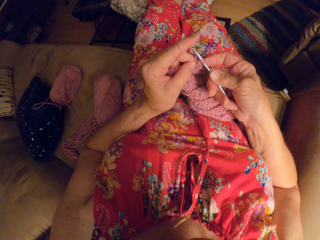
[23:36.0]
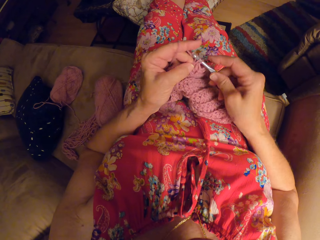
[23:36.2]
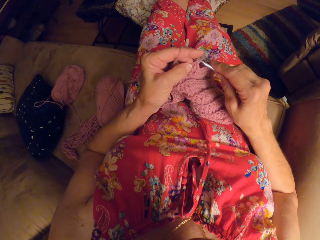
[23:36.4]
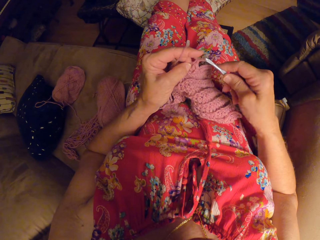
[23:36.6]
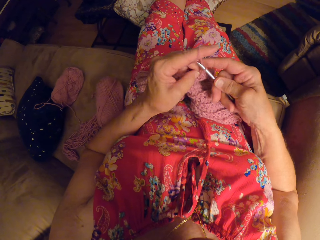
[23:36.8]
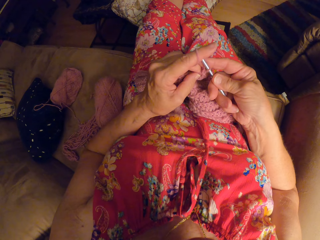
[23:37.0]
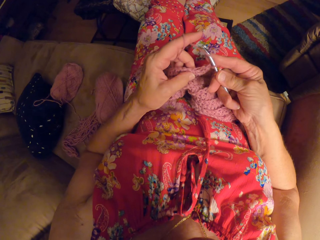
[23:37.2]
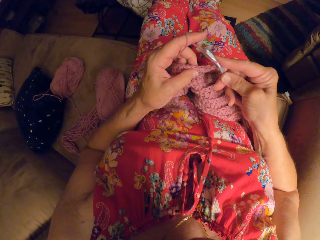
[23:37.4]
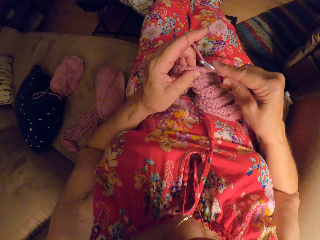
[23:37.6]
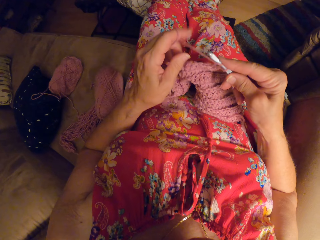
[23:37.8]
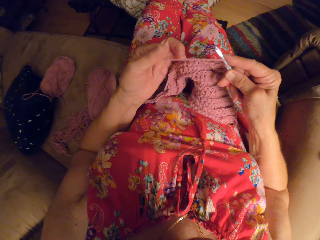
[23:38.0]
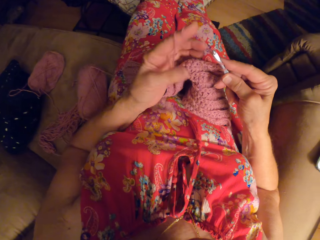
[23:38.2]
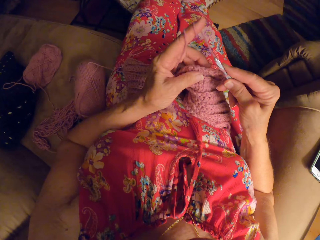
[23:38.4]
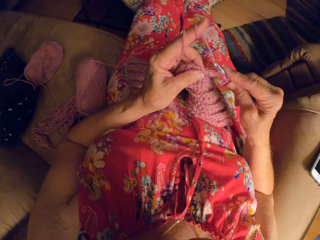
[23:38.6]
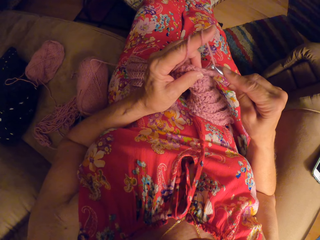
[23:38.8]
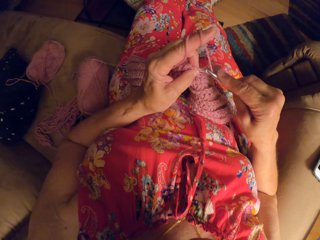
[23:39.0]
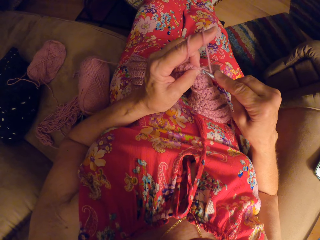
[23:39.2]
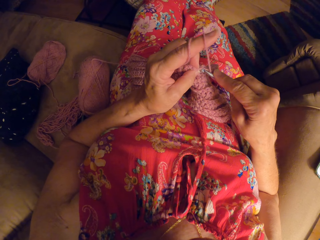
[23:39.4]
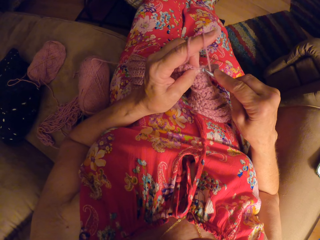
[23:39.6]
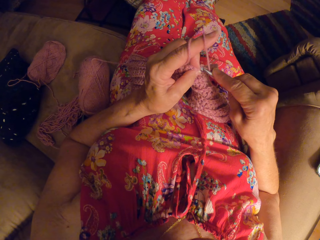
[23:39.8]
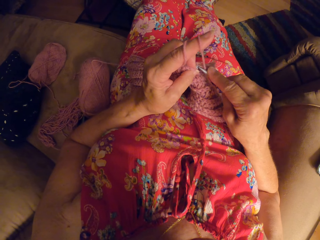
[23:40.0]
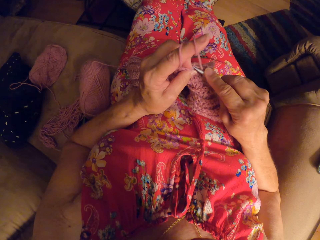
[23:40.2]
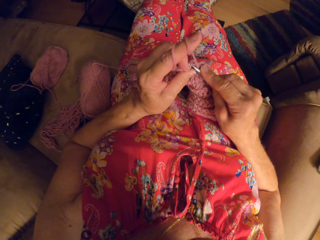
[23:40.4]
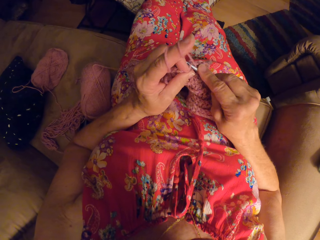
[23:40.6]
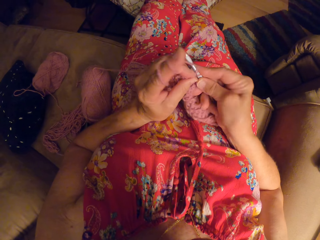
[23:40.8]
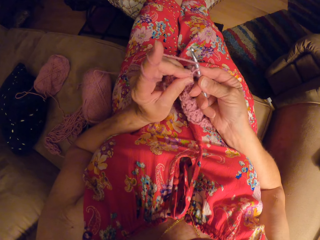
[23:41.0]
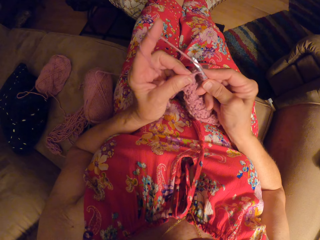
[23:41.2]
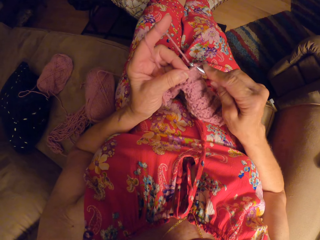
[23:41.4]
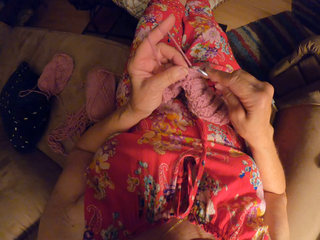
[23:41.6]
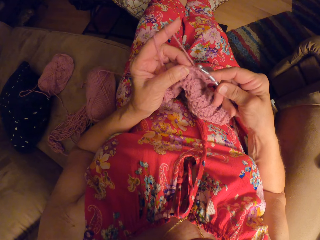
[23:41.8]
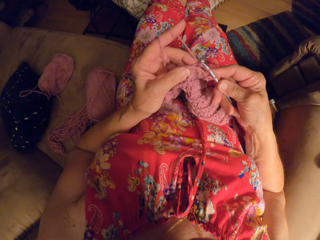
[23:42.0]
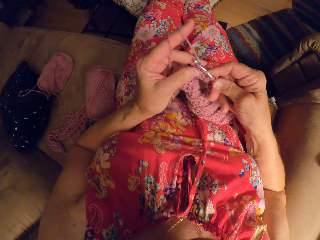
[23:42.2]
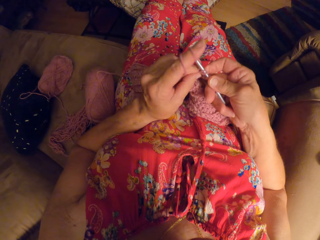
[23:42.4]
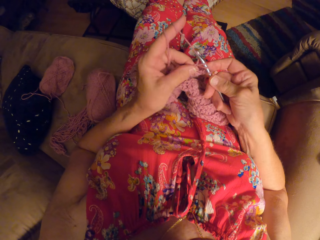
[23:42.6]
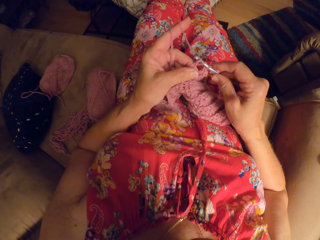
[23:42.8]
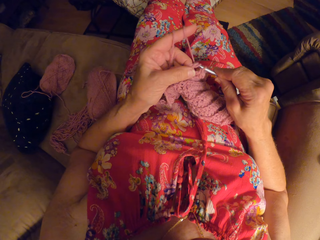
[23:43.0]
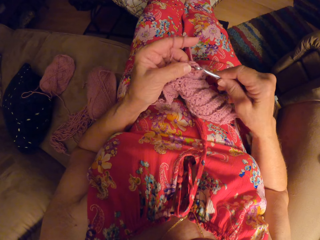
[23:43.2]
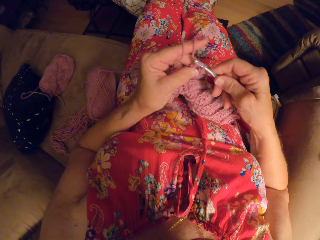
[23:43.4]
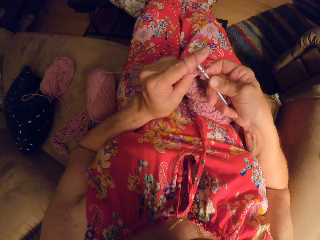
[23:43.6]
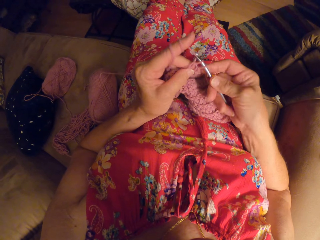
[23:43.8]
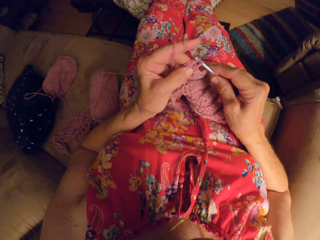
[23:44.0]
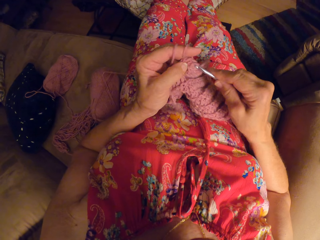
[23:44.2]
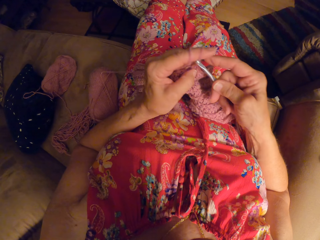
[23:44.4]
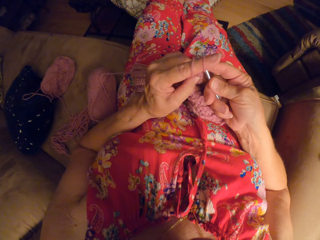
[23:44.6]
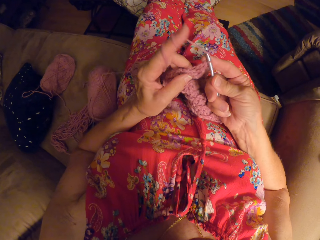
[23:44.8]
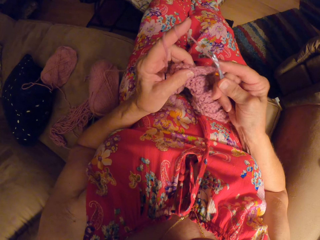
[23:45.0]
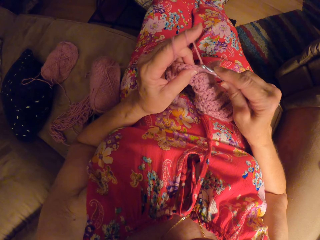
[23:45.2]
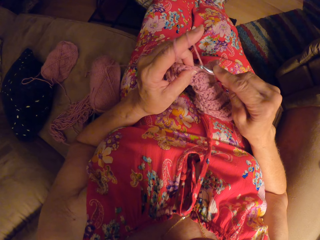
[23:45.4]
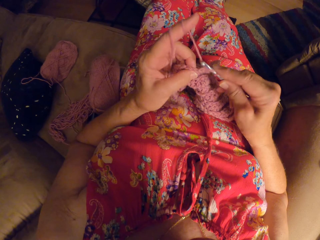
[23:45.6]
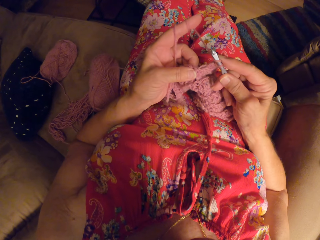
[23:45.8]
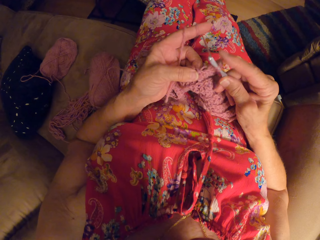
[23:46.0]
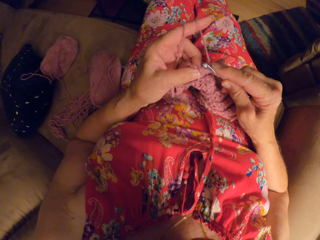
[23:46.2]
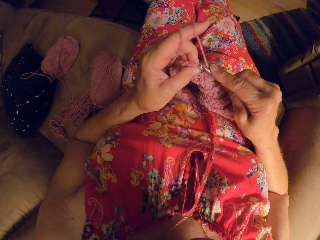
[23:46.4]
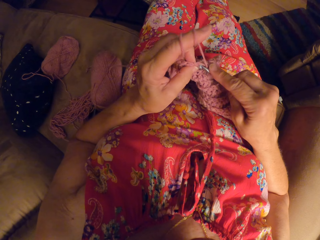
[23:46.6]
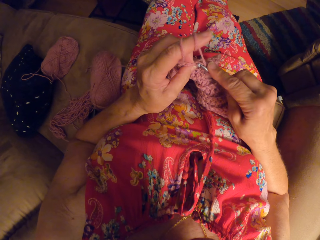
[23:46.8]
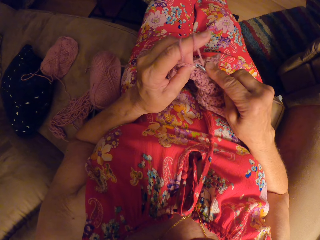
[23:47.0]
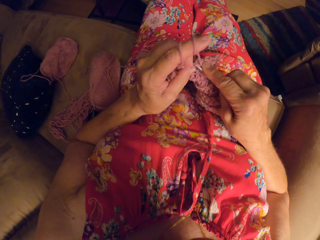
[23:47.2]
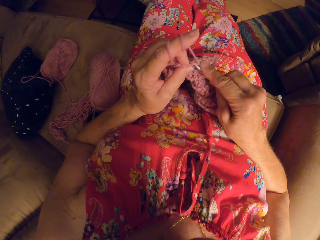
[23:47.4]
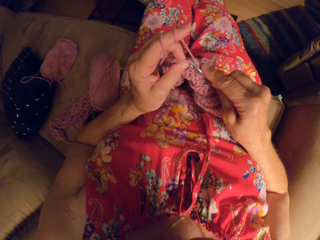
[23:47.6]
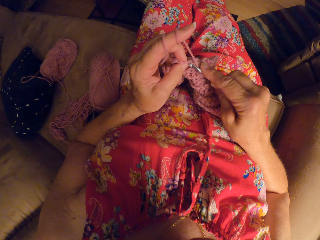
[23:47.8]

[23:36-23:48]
The camera wearer rolls the string on the finger. They crochet.

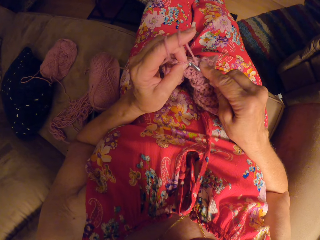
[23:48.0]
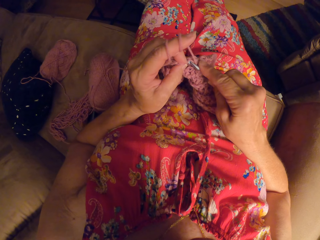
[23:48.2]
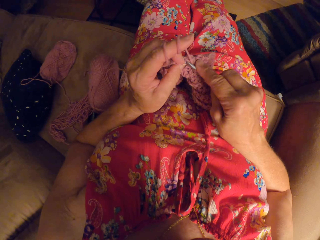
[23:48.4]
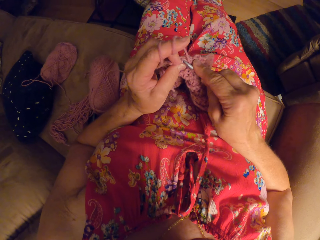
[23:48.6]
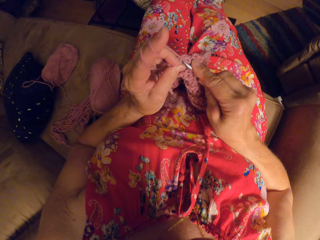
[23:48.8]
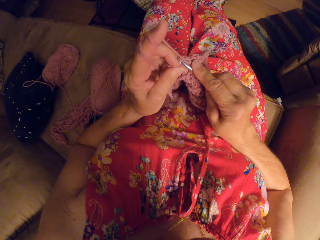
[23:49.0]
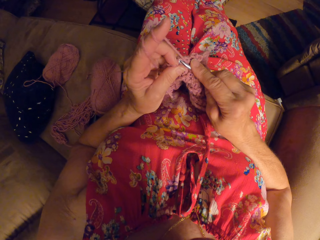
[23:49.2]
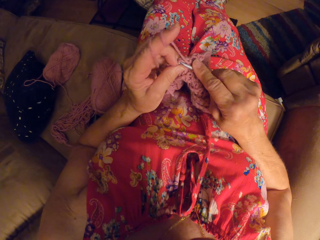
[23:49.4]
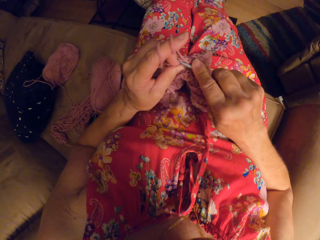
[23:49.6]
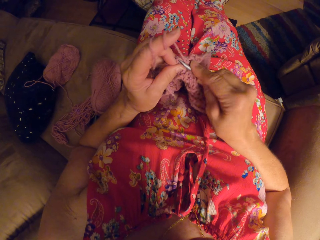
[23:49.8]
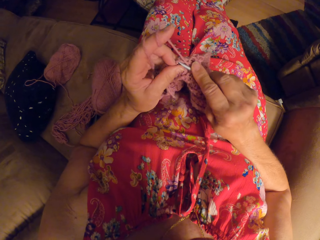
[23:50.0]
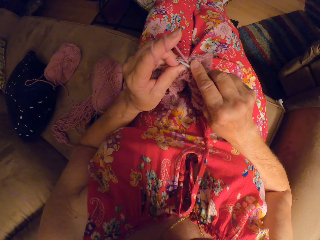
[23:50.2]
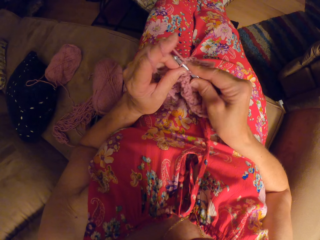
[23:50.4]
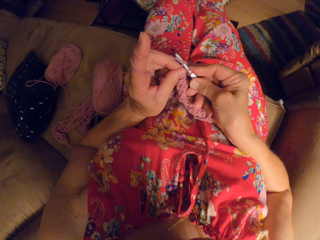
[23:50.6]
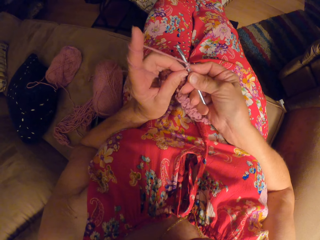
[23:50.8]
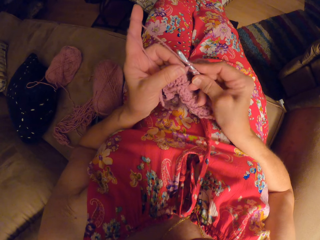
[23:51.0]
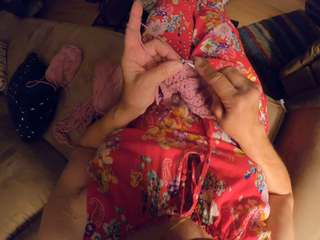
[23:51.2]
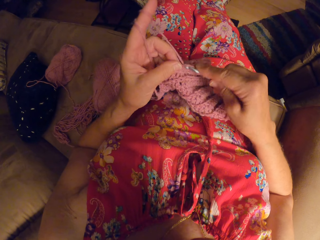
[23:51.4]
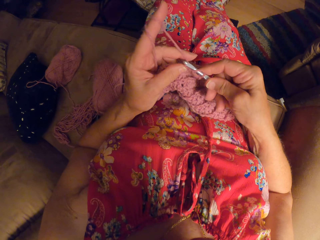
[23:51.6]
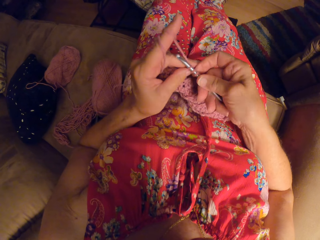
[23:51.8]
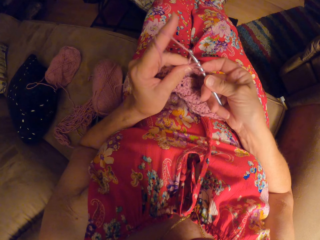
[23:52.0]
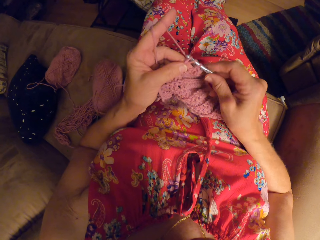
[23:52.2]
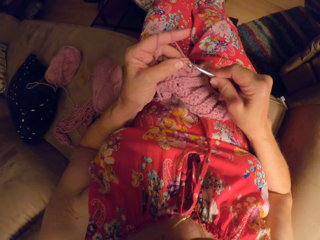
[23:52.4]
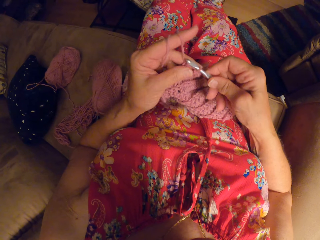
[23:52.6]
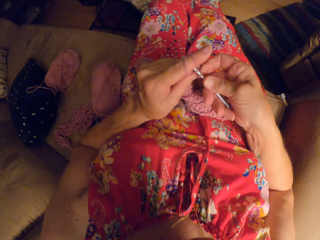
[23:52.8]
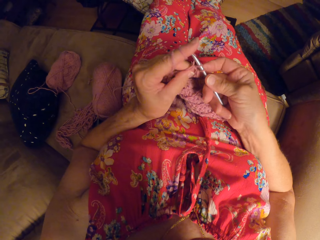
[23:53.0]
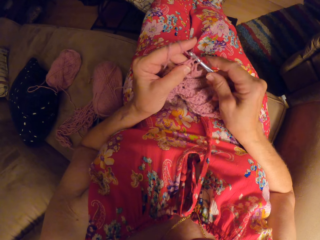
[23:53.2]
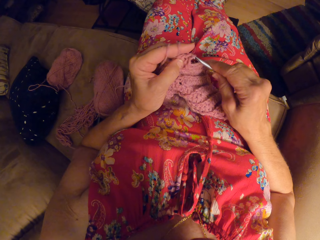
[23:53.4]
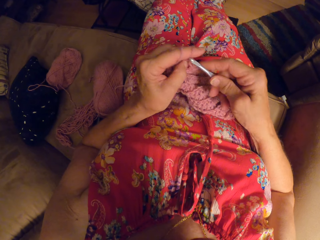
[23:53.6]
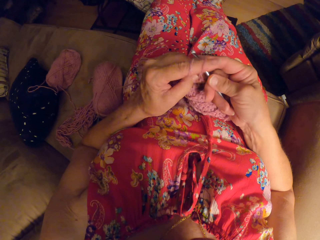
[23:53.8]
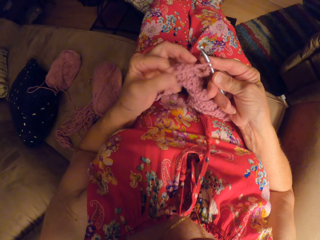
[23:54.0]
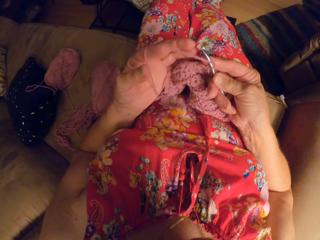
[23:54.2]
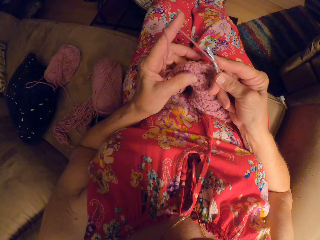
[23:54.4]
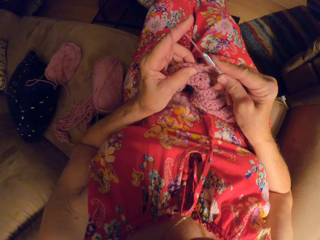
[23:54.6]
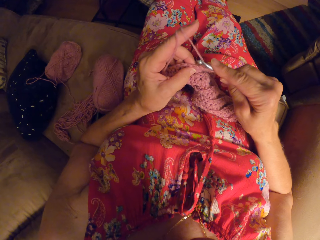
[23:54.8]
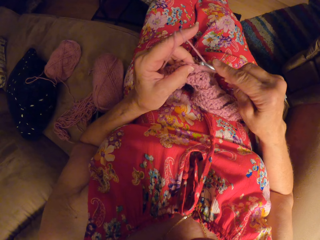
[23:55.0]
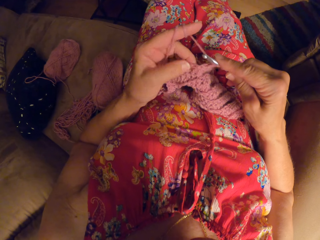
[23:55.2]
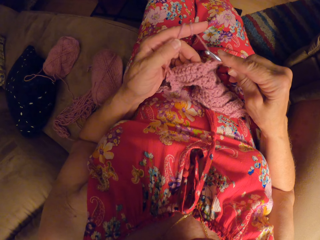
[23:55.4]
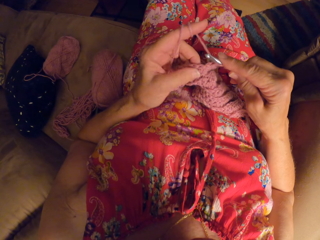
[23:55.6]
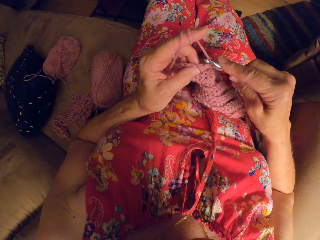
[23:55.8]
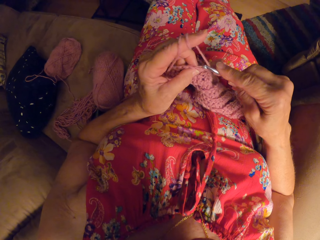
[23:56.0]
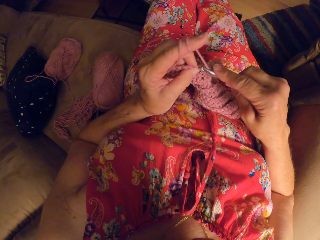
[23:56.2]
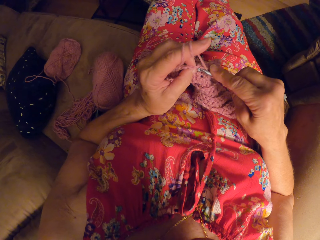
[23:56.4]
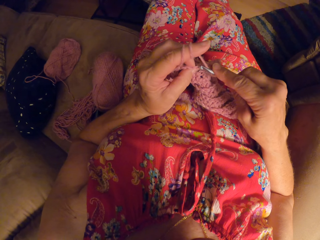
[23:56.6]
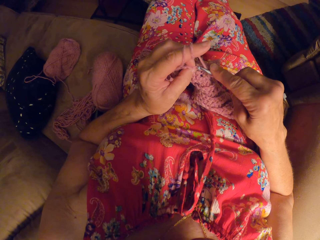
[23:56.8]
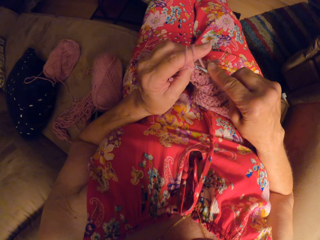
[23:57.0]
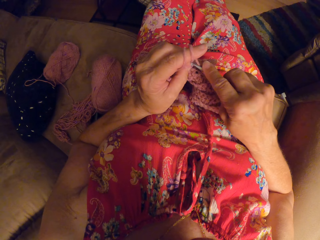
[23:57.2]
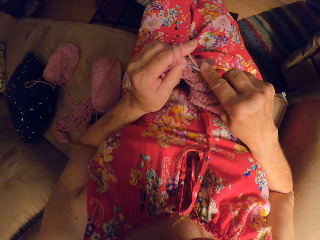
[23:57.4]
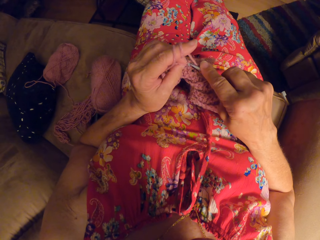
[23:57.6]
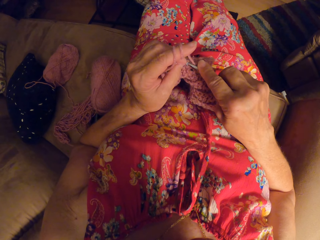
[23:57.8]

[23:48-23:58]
The camera wearer rolls the string on the finger. They crochet.
